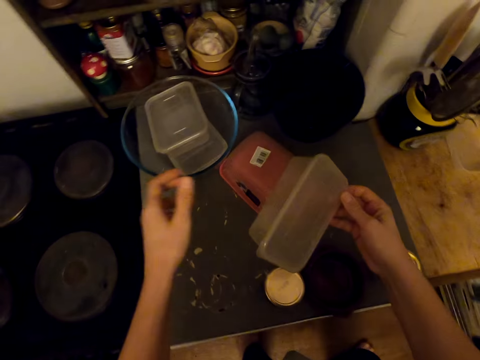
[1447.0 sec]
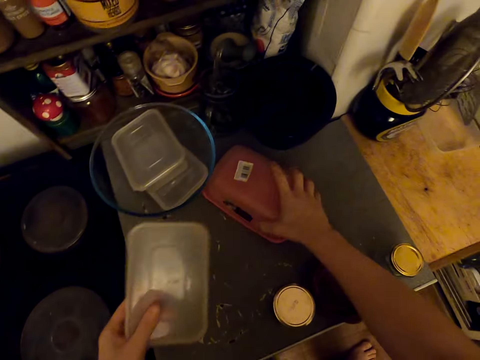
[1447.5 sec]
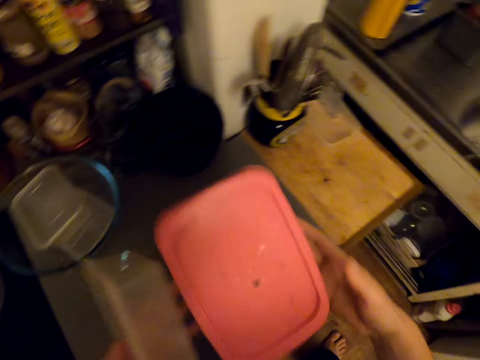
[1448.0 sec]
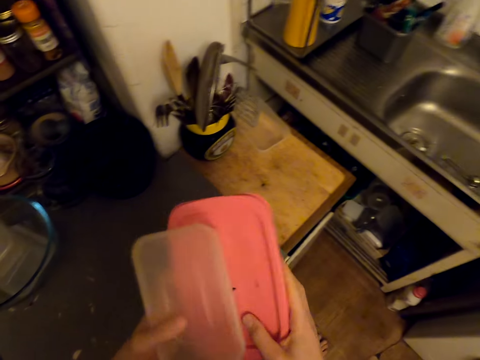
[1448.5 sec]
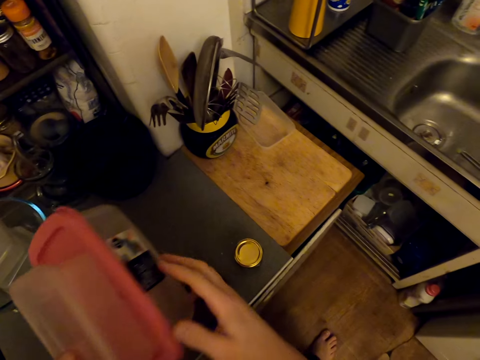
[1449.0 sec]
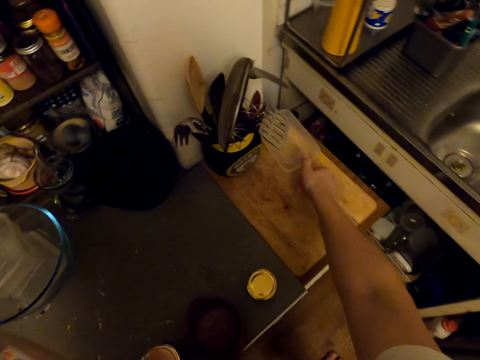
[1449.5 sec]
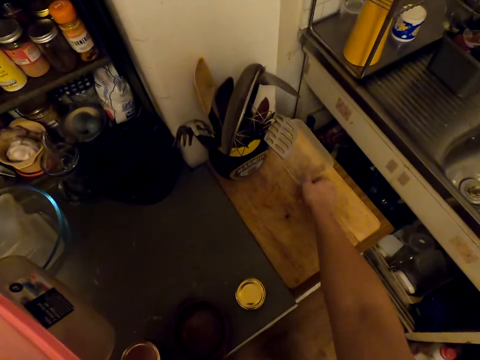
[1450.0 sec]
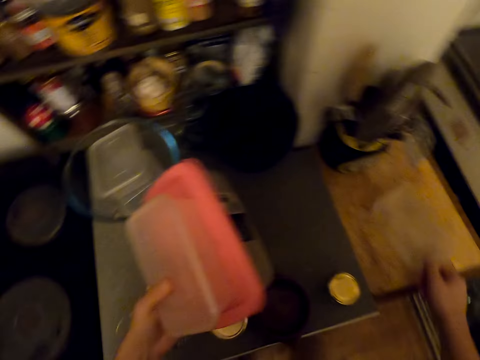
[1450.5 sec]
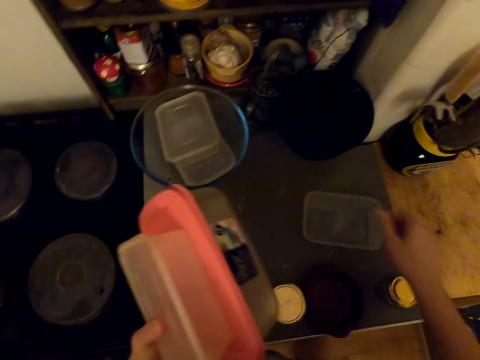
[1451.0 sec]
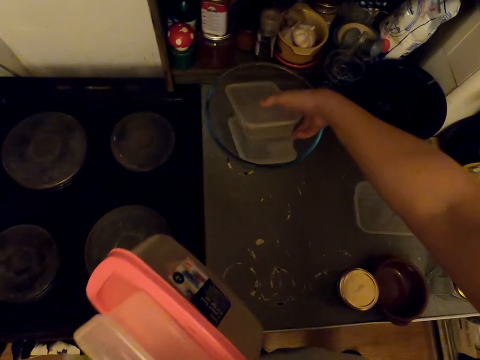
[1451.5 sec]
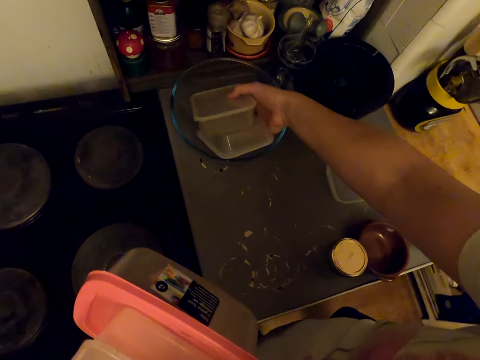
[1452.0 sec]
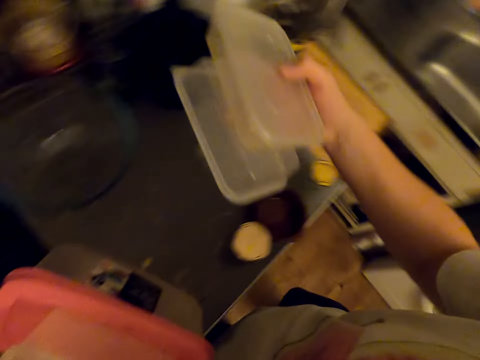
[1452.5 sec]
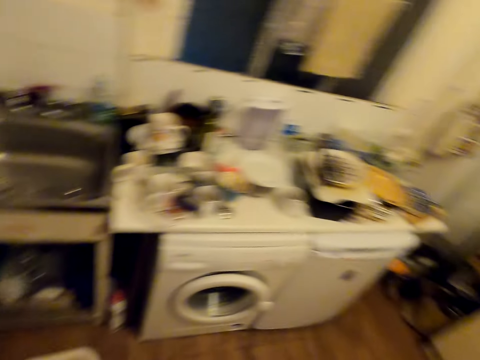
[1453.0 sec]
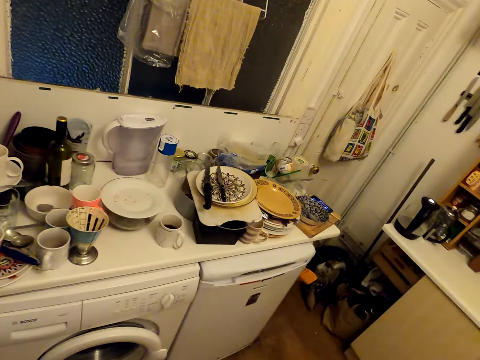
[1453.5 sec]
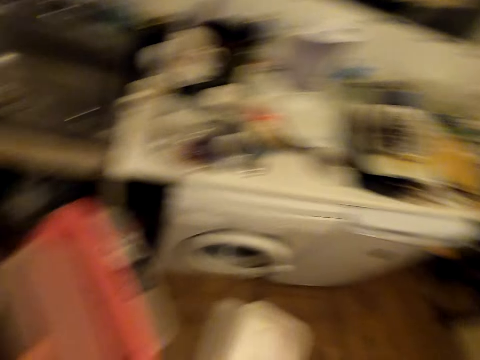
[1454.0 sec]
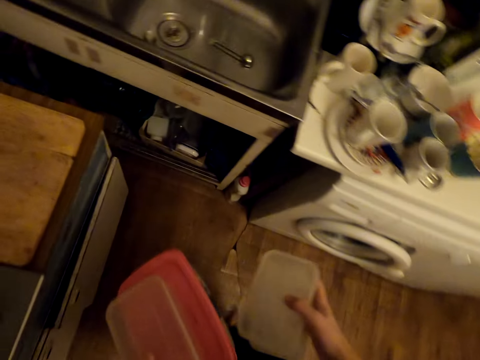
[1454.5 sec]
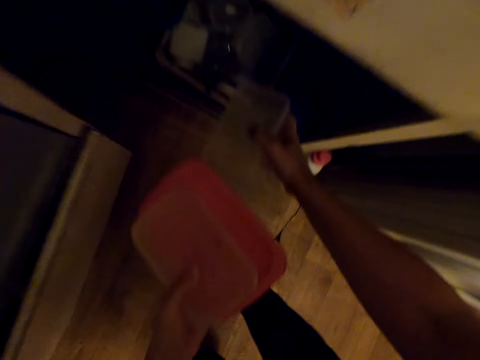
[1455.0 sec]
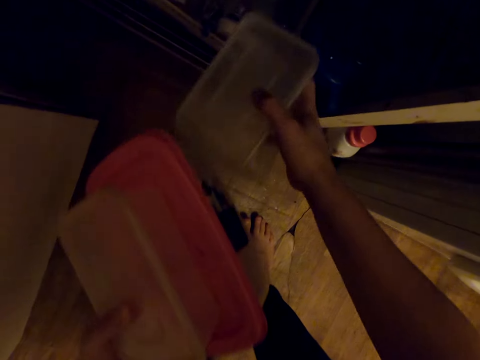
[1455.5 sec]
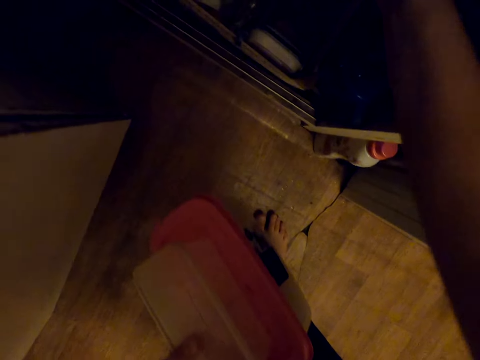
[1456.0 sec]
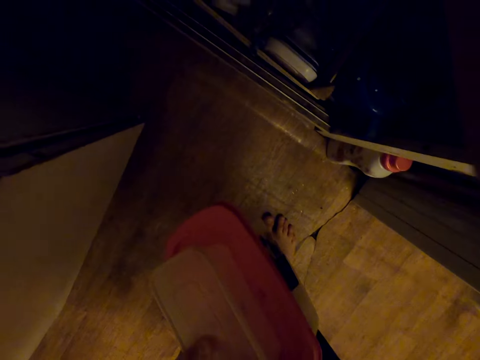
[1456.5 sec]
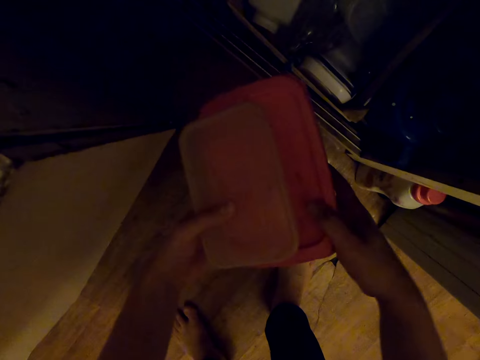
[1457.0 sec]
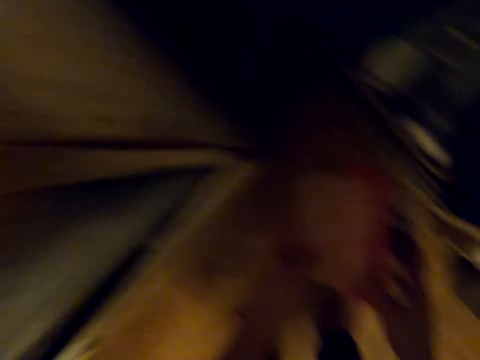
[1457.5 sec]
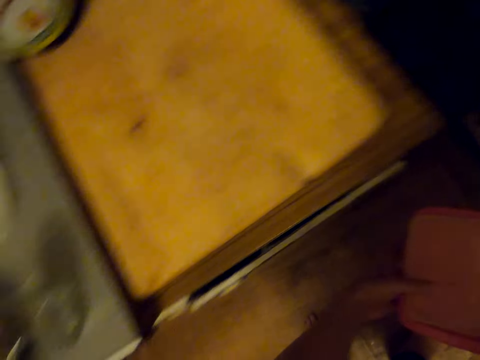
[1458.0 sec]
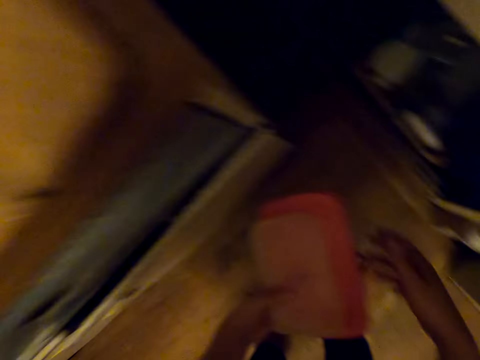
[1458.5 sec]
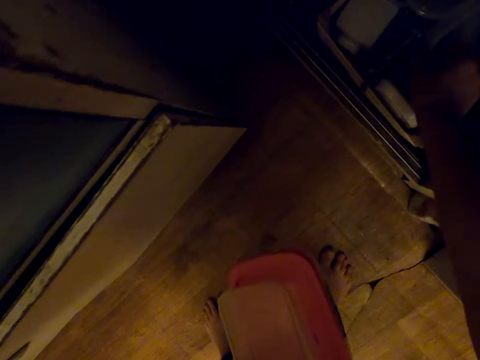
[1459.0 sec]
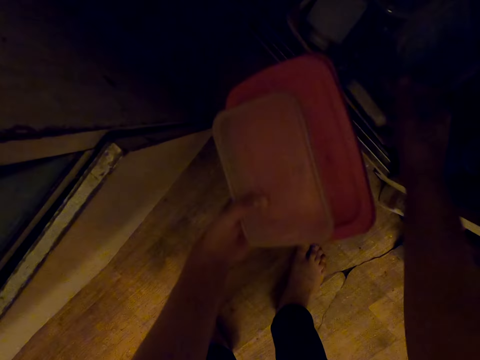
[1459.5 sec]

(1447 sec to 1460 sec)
The camera wearer picks a tin from the table. They pick a lid, drop the lid, and pick tins from the bowls. They look around. They place the tins in the cabinet.

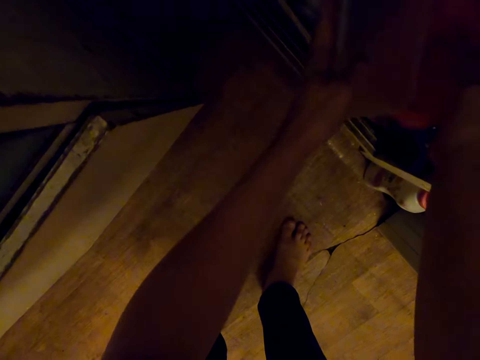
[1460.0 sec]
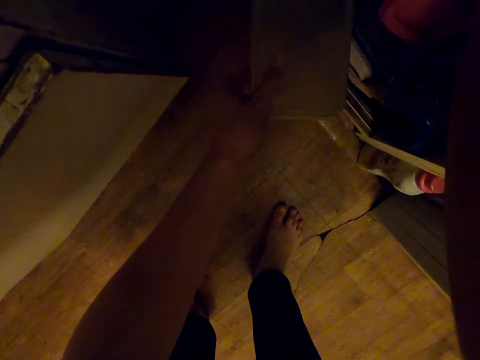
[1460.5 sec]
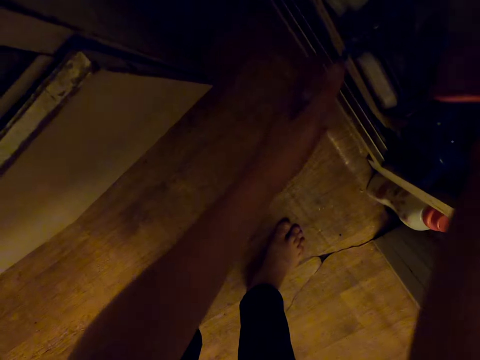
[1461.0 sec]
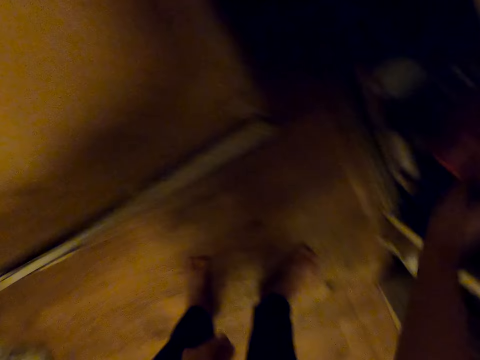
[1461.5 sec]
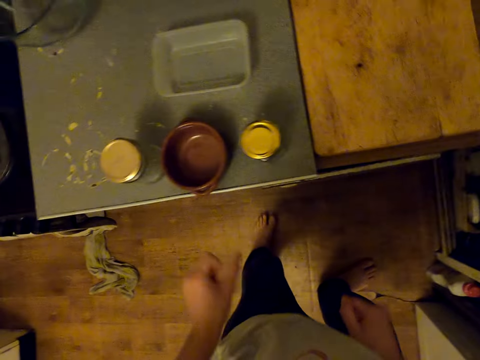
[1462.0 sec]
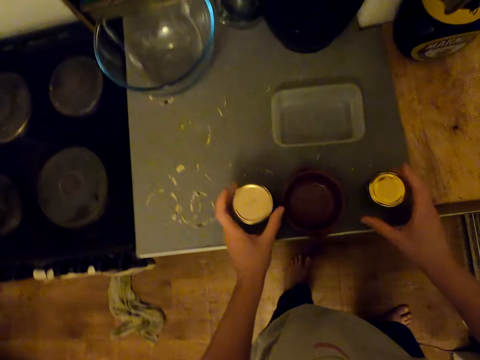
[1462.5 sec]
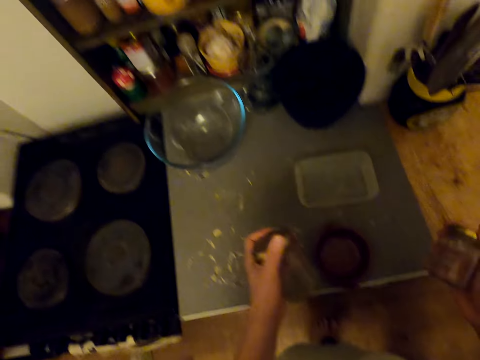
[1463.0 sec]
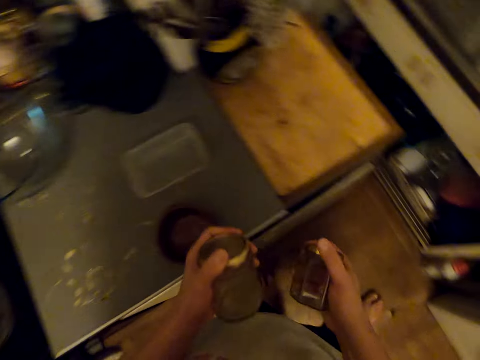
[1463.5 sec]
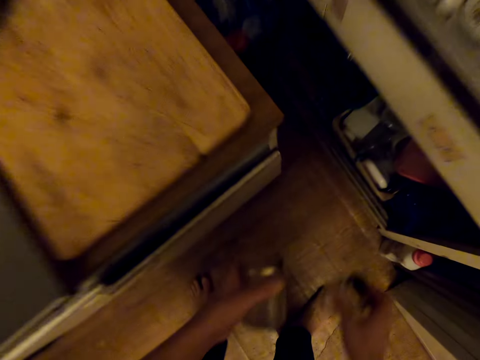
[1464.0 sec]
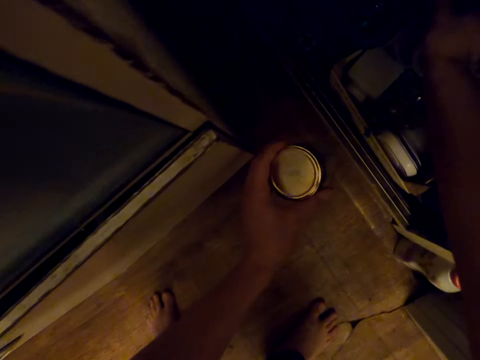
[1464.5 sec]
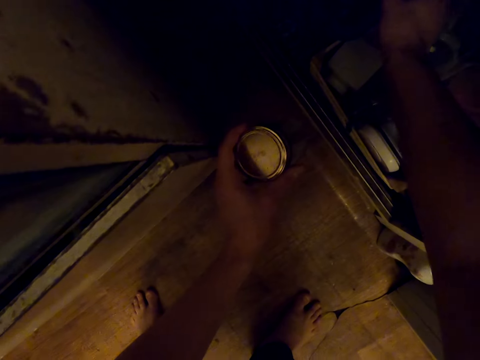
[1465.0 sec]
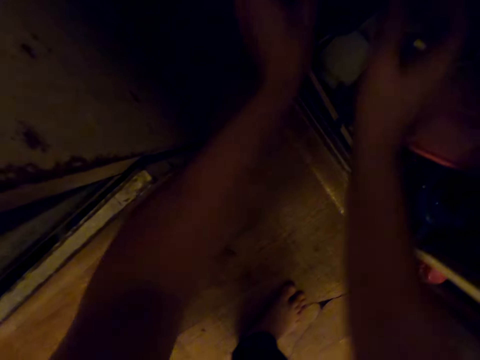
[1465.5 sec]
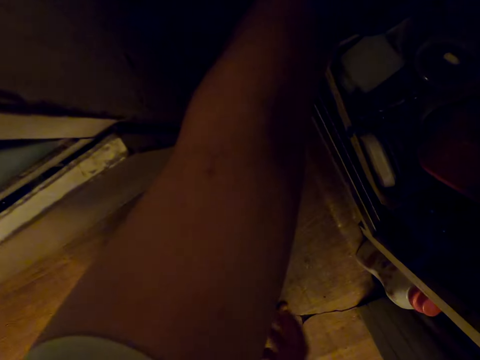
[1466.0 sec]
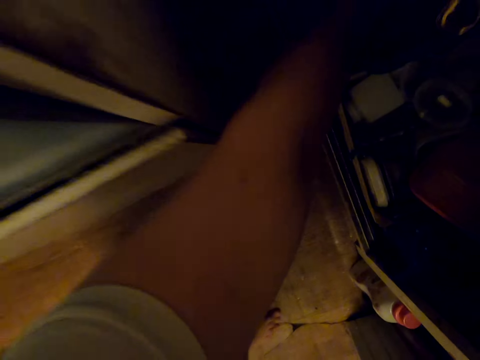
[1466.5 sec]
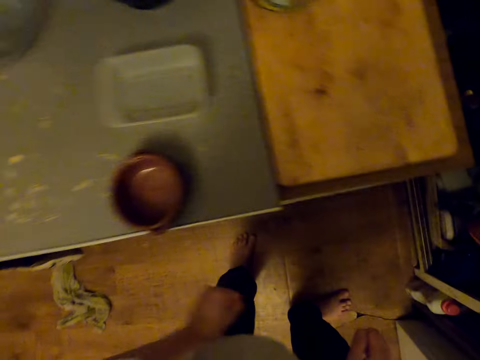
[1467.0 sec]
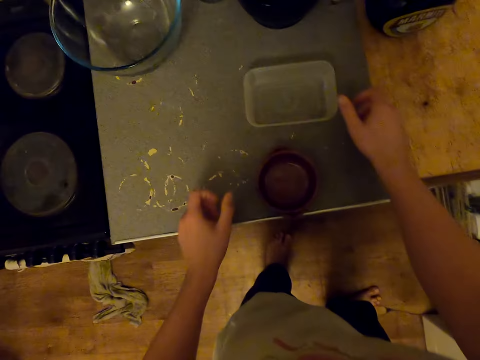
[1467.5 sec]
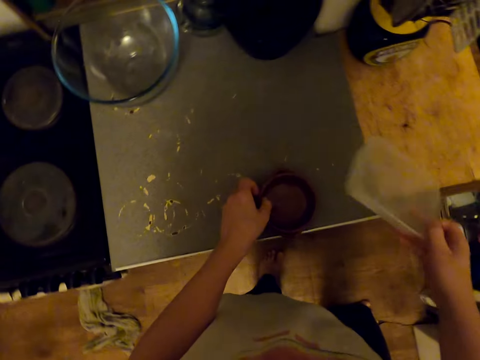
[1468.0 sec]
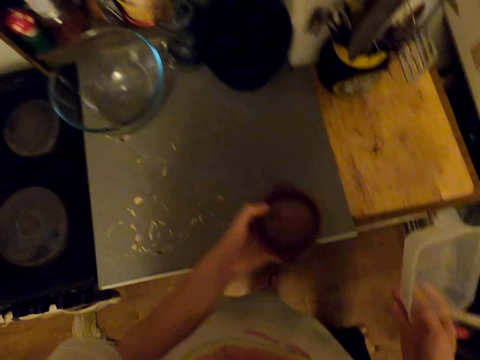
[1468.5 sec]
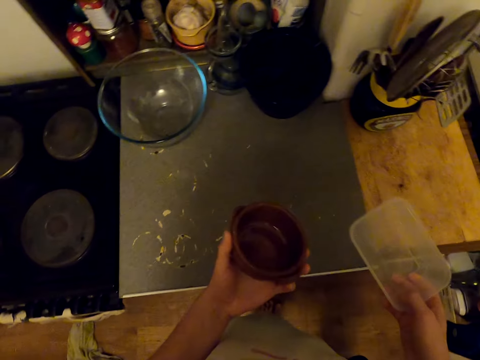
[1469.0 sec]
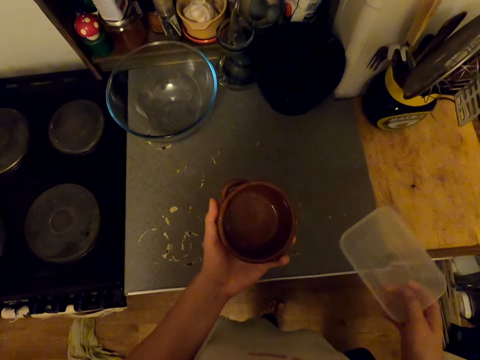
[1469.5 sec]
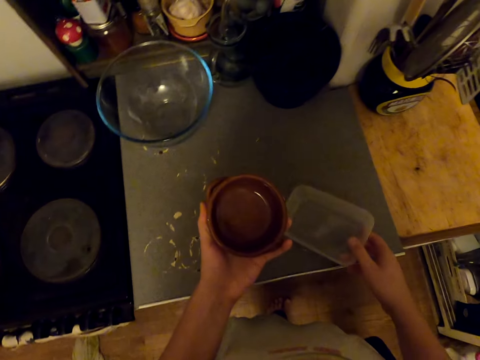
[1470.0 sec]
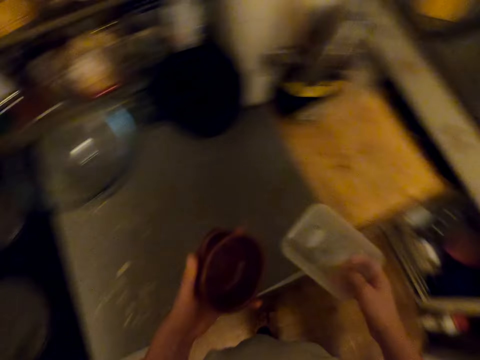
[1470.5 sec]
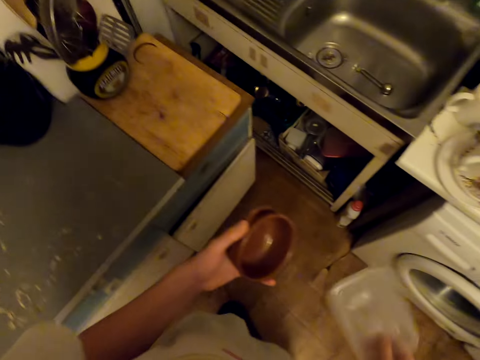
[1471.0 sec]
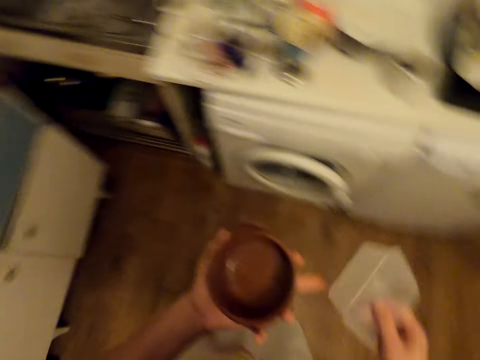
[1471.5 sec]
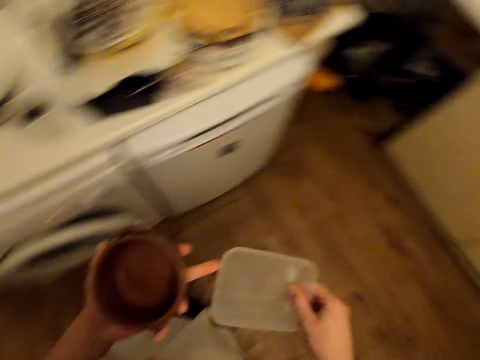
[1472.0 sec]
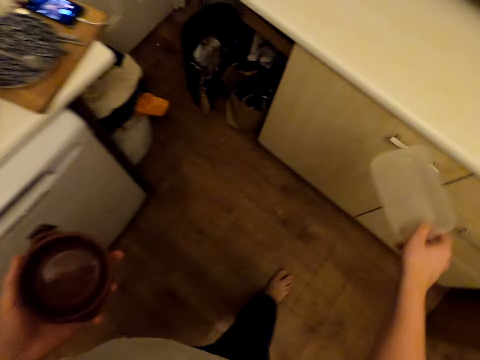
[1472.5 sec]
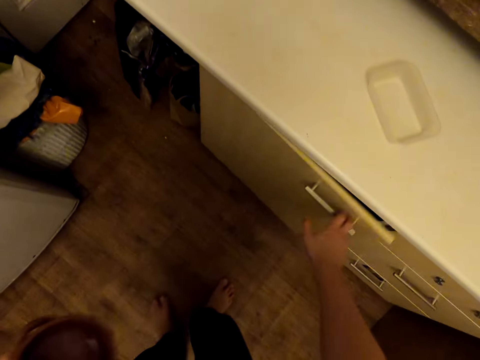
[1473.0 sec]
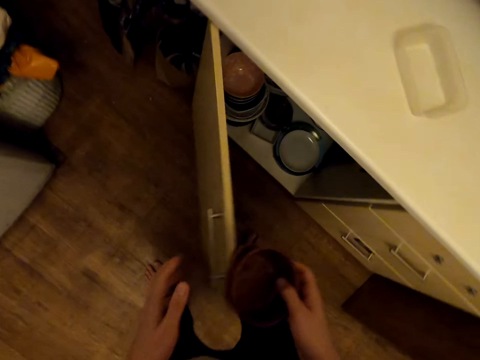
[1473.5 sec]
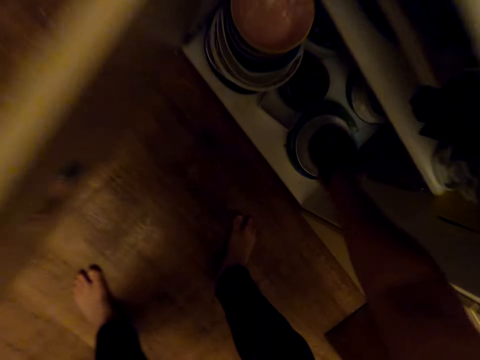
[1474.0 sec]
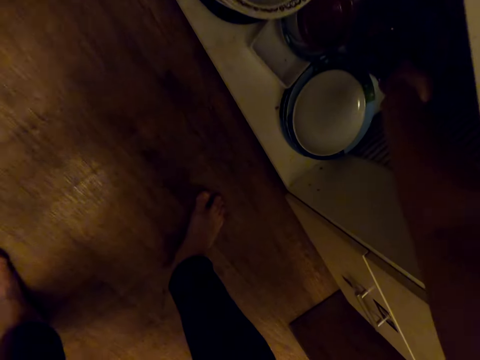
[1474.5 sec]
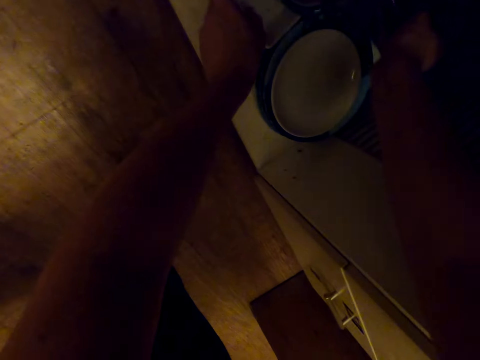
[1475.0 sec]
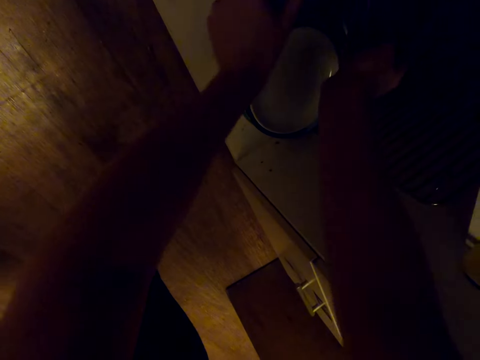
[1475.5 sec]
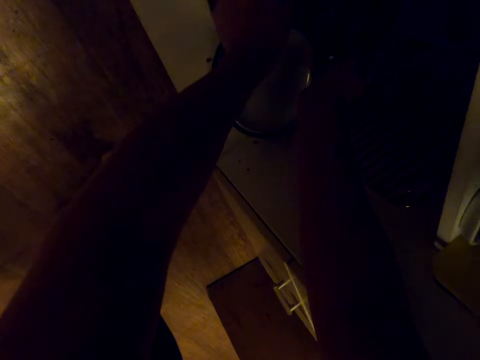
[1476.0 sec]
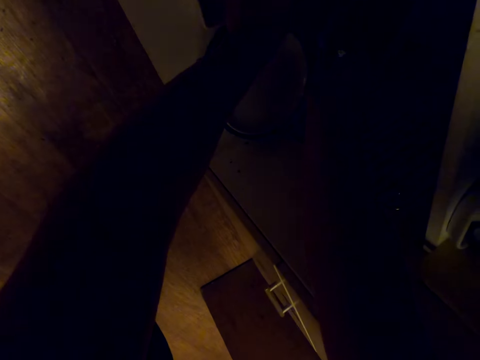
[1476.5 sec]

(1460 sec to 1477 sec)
The camera wearer picks cans from the table. They place the cans in the cabinet. They pick a tin, pick lids from the table, pick a bowl, and look around. They walk around. They drop the tin. They open the cabinet. They place the bowl in the cabinet. They arrange the bowls in the cabinet.
